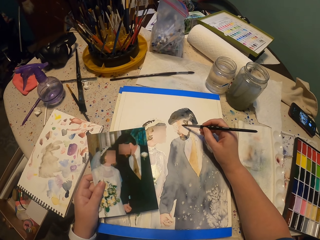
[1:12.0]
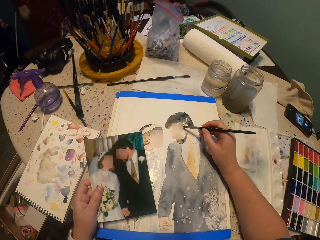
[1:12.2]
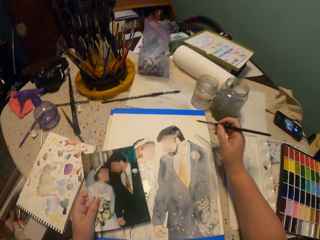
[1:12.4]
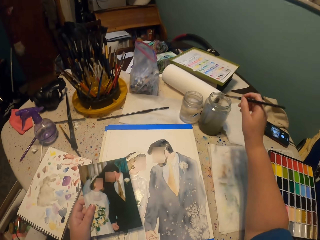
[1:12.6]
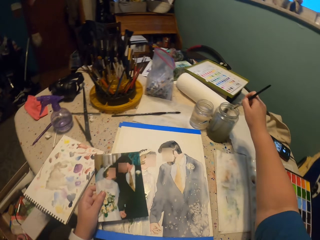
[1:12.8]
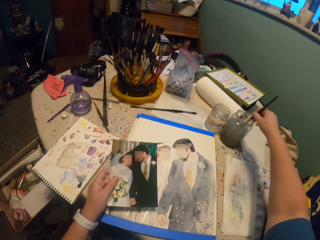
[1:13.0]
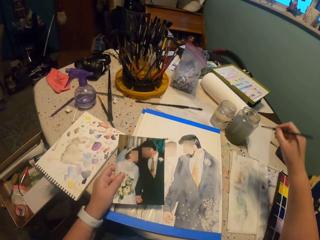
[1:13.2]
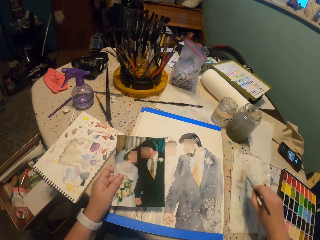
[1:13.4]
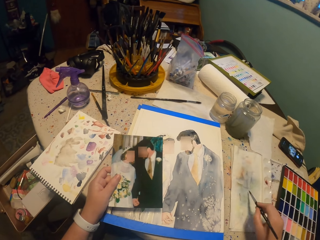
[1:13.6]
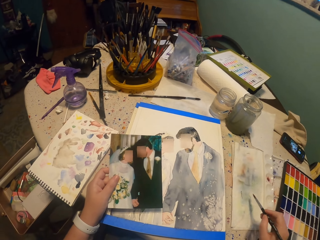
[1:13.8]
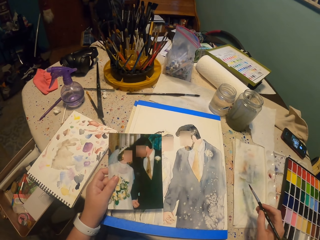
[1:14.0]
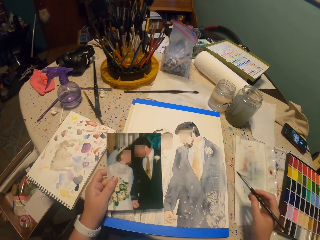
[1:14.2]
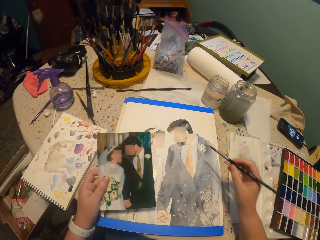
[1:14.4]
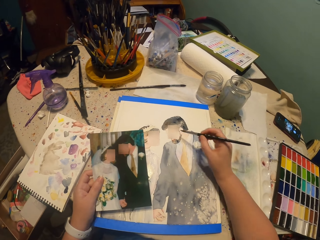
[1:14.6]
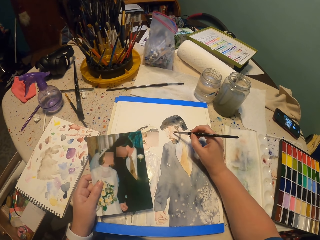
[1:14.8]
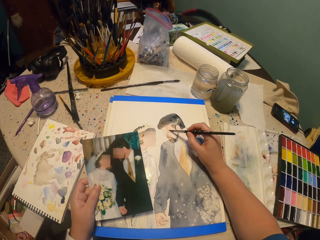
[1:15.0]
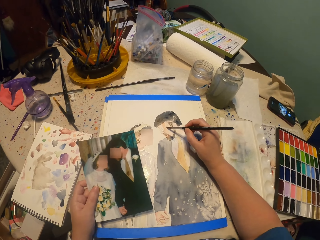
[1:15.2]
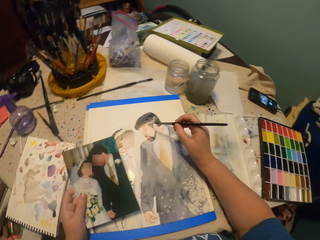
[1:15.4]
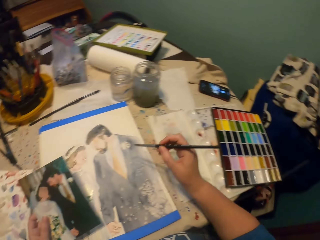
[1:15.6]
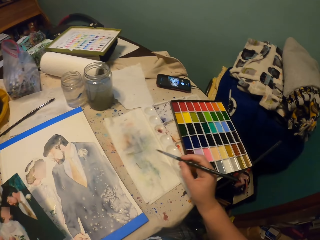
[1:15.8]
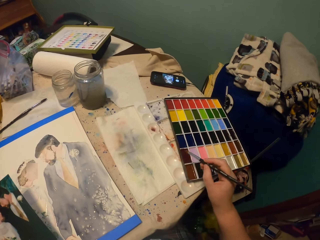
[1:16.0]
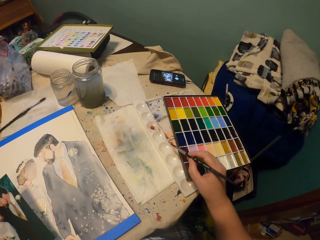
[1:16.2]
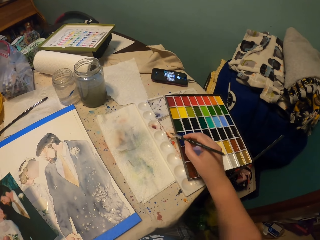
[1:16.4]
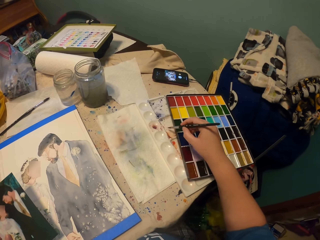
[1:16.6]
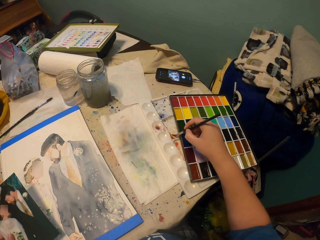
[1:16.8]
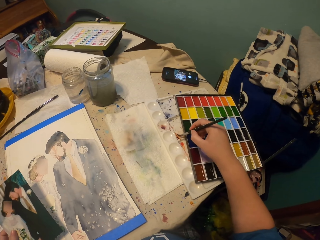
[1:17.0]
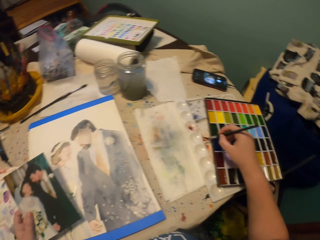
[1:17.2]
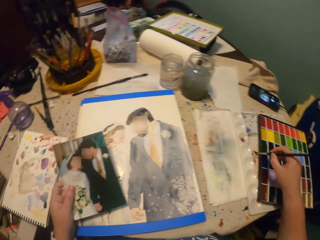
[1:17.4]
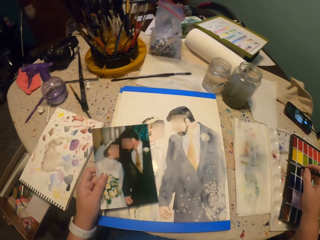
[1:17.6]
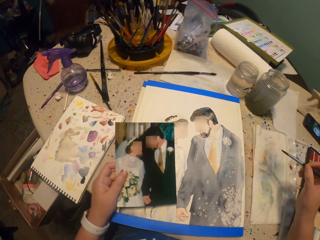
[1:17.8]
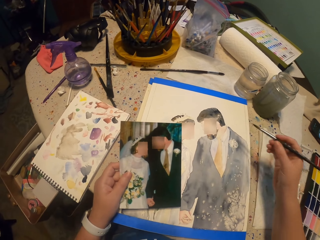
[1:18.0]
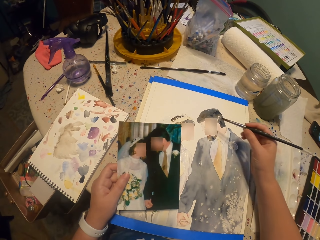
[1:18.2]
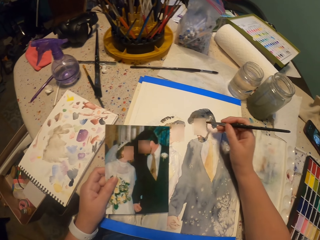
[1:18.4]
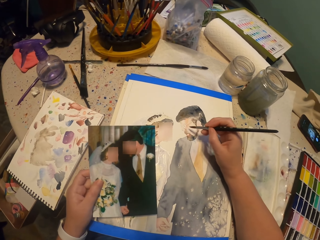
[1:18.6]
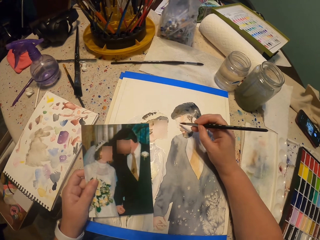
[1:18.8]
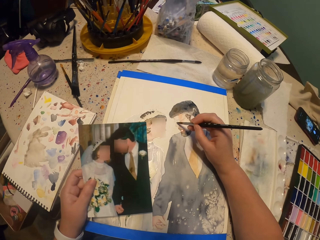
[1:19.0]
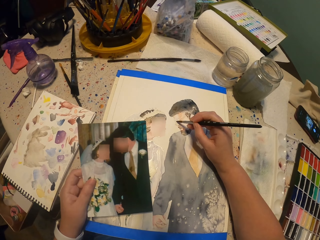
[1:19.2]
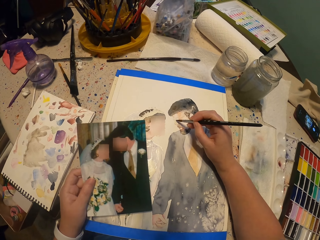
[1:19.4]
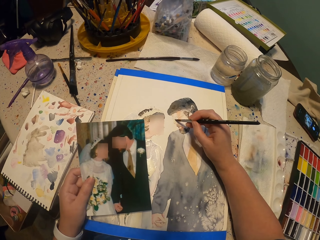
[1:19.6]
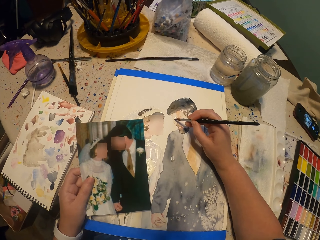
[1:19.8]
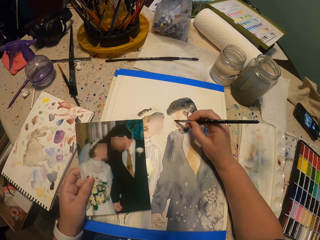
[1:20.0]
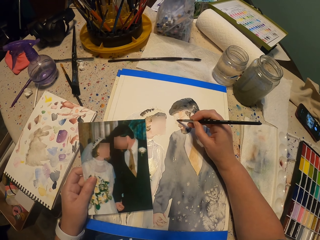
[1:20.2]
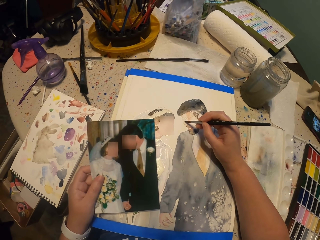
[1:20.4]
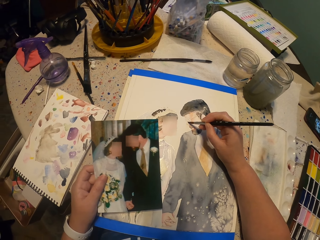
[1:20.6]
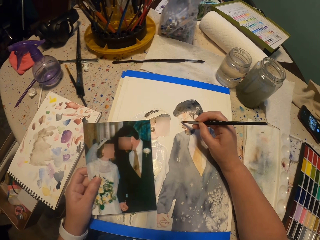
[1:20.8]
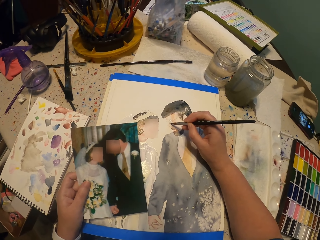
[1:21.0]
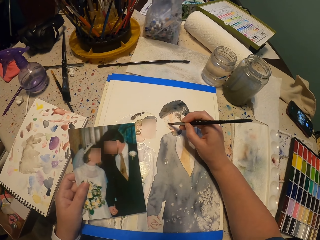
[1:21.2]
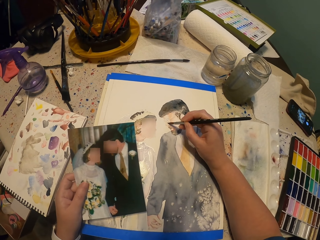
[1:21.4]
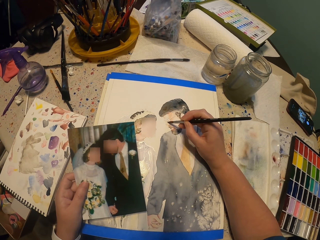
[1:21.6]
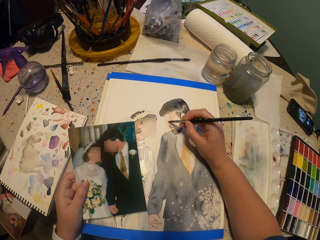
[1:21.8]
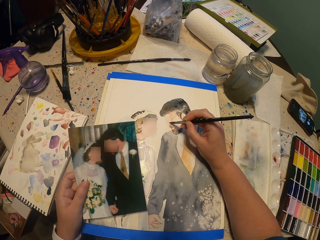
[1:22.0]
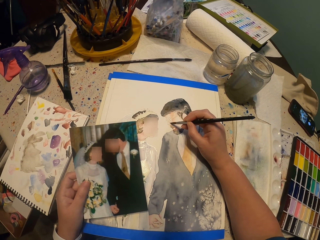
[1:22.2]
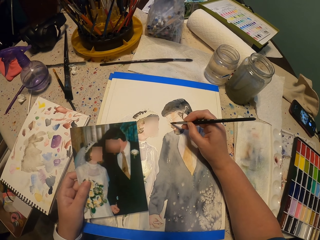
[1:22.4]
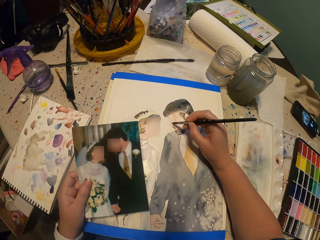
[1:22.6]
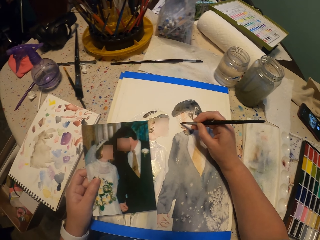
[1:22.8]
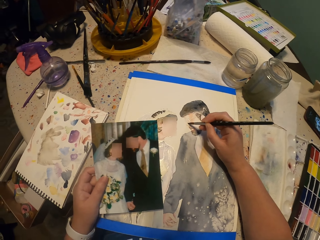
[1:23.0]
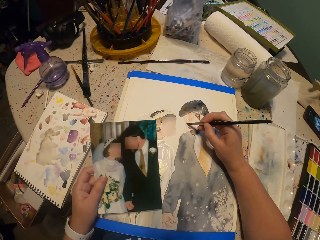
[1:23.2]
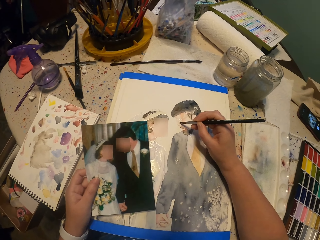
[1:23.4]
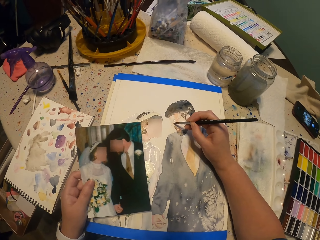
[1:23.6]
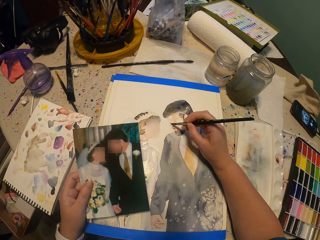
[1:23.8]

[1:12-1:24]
The camera wearer dips the paint brush into a glass of water and squeezes the paint brush on the towel. They paint the picture. They pick the color from the water paint. They paint the picture.

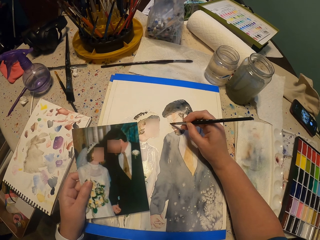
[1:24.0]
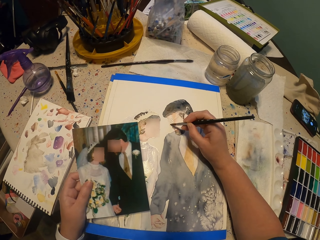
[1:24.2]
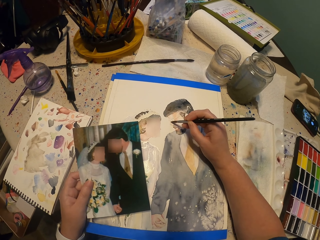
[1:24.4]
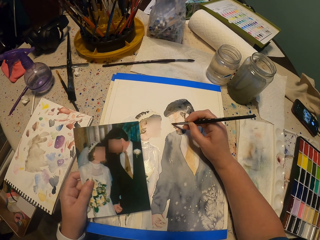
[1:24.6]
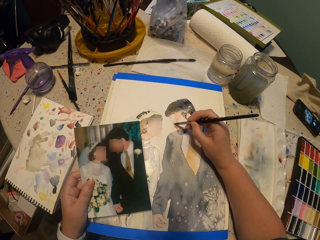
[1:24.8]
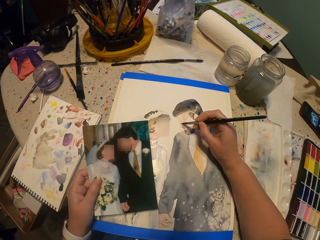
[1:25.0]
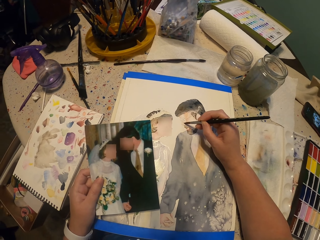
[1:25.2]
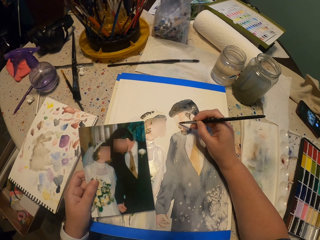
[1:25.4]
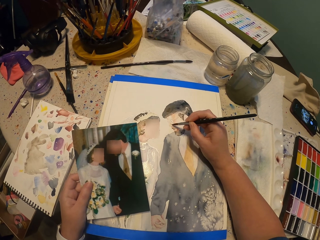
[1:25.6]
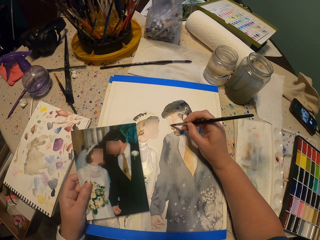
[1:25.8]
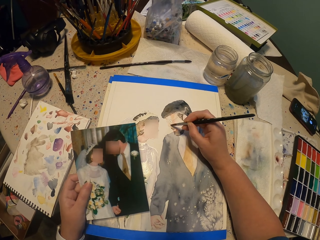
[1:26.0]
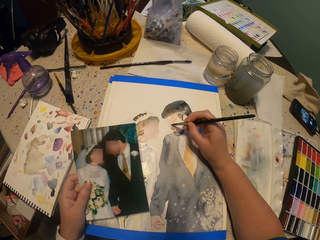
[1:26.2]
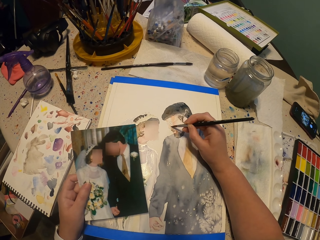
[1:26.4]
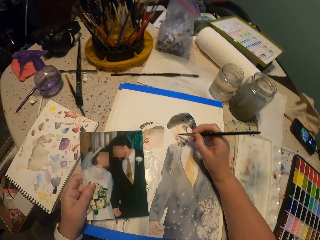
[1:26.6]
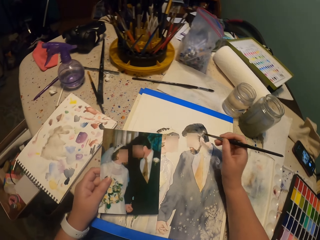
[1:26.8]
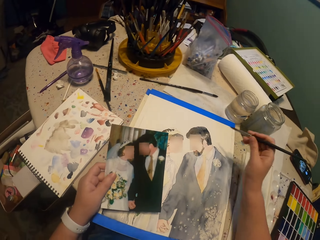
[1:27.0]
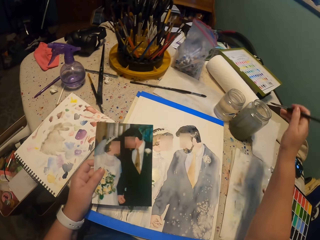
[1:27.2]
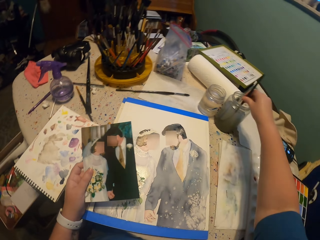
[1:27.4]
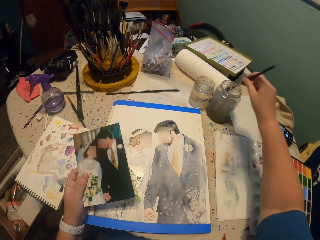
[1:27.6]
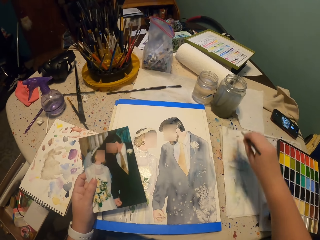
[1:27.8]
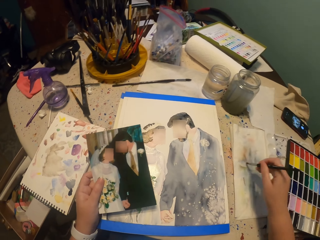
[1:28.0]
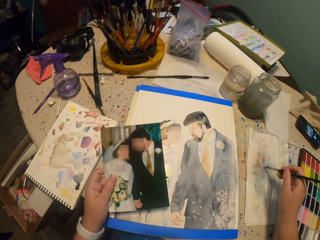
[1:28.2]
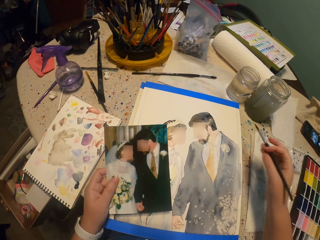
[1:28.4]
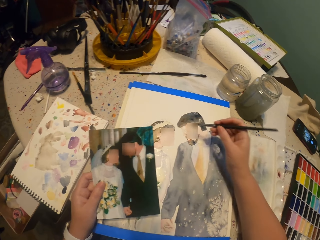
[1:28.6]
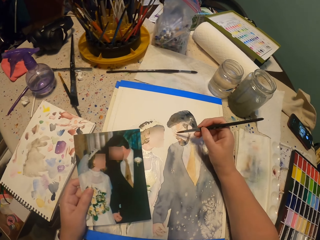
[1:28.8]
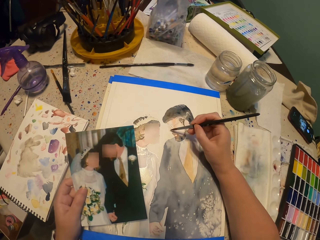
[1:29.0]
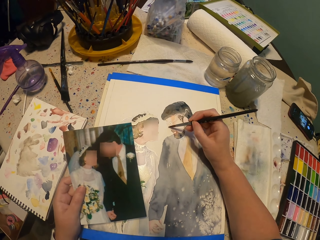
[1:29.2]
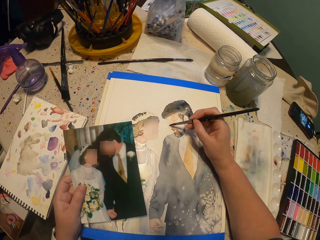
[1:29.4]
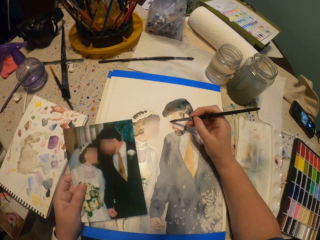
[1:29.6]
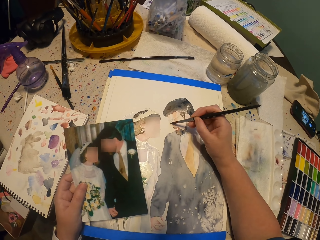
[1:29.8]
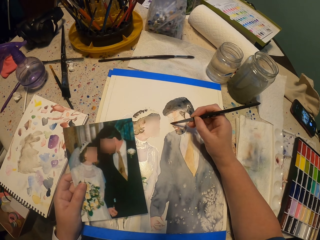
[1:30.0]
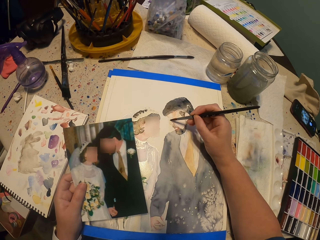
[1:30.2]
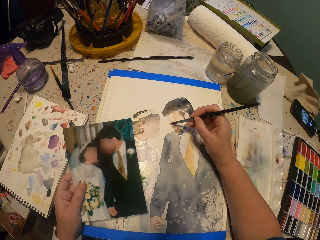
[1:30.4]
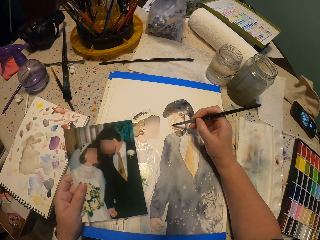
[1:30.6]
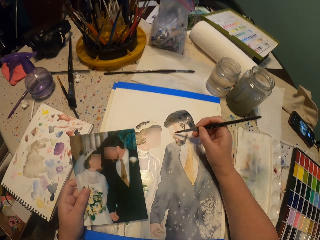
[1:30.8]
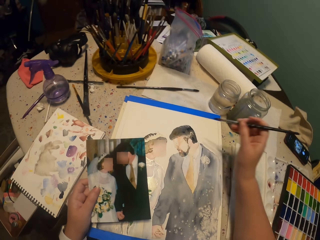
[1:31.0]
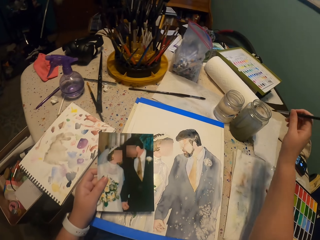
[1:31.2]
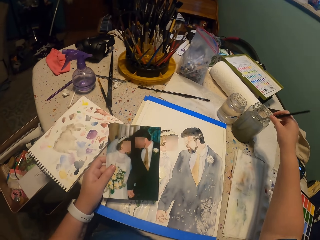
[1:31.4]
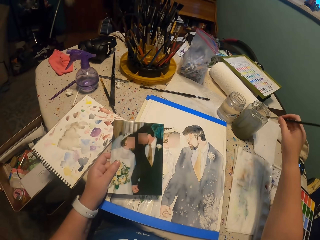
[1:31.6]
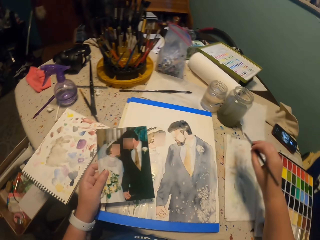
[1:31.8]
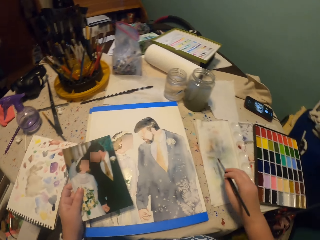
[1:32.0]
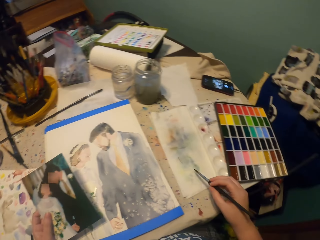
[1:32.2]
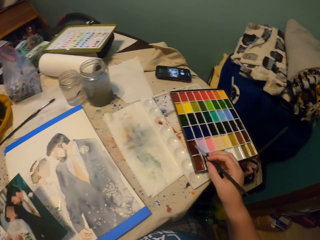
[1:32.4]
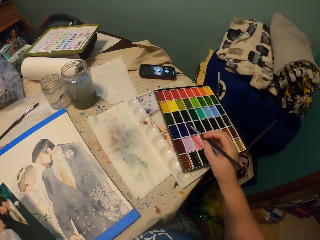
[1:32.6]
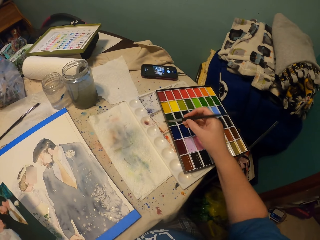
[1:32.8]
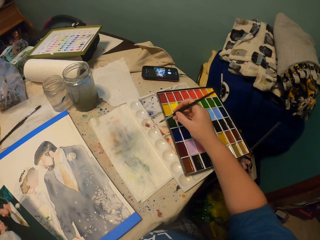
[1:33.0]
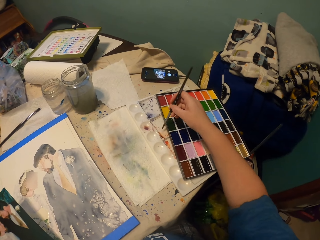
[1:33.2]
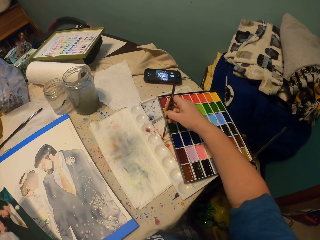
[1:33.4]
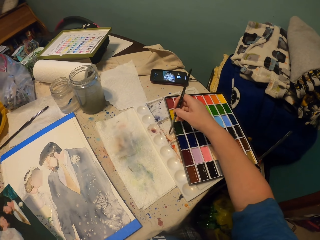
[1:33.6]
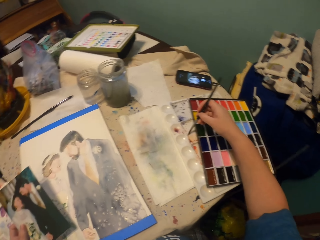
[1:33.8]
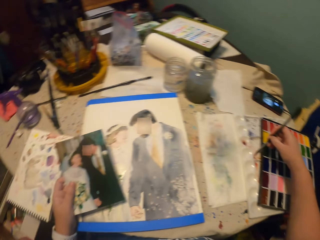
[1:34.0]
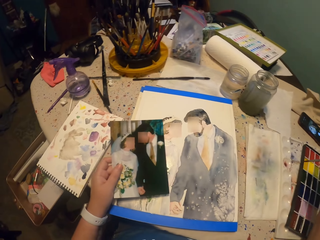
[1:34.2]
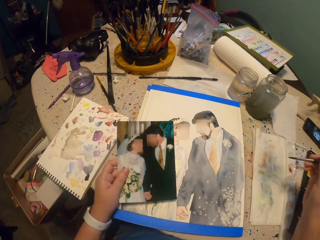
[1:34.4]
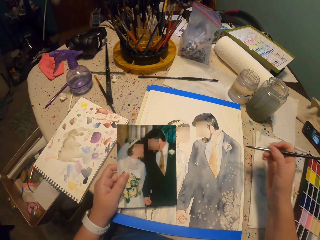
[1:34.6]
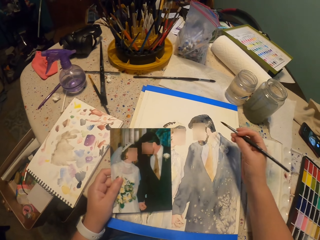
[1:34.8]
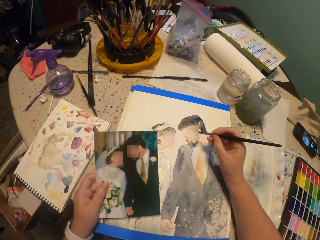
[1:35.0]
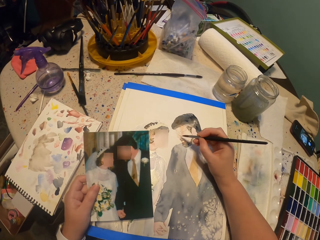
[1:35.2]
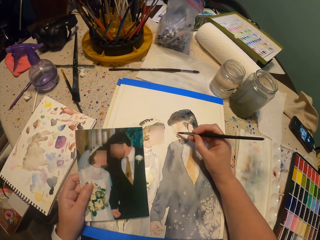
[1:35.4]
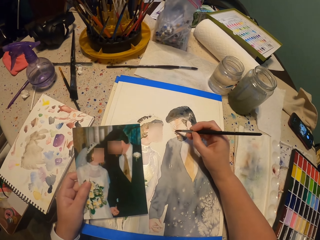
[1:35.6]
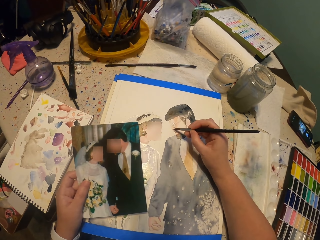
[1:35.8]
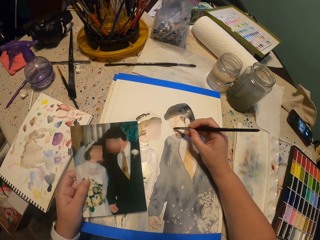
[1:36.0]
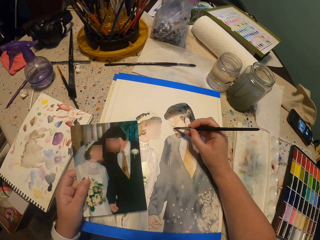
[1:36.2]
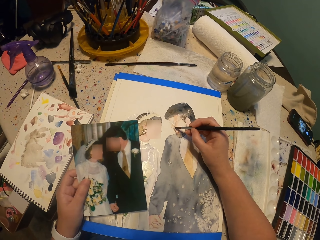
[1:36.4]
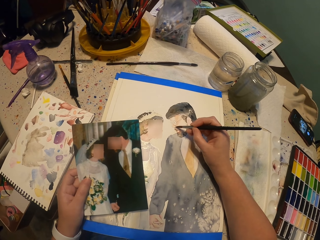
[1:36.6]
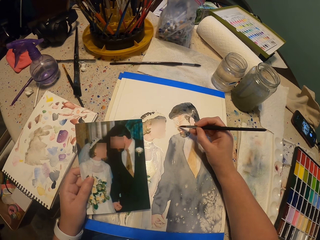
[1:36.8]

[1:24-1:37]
The camera wearer dips the paint brush into a glass of water and squeezes the paint brush on the towel. They paint the picture. They dip the paint brush into the glass of water and squeeze the paint brush on the towel. They pick the color from the water paint. They paint the picture.
